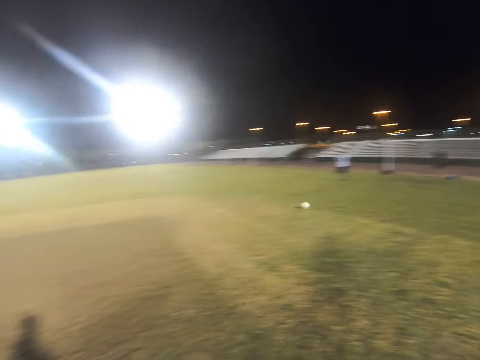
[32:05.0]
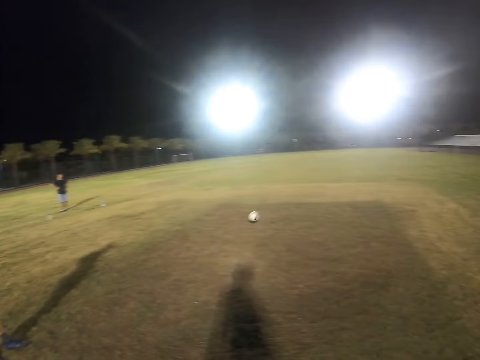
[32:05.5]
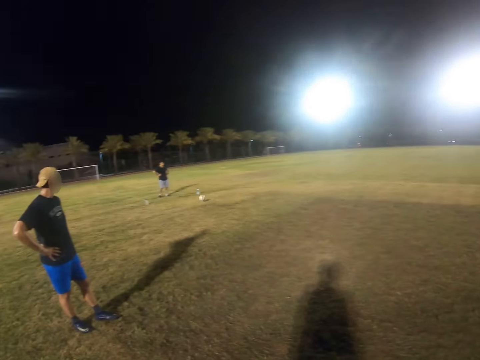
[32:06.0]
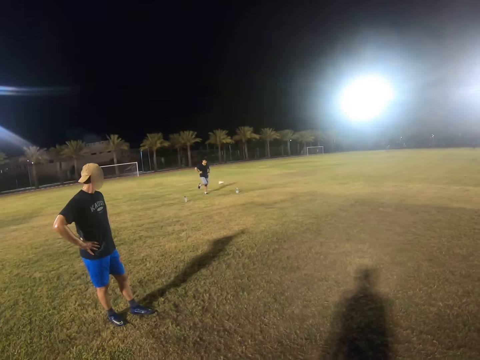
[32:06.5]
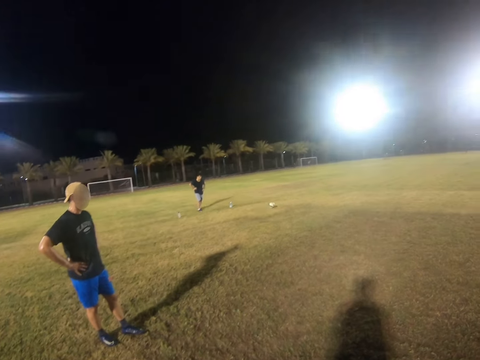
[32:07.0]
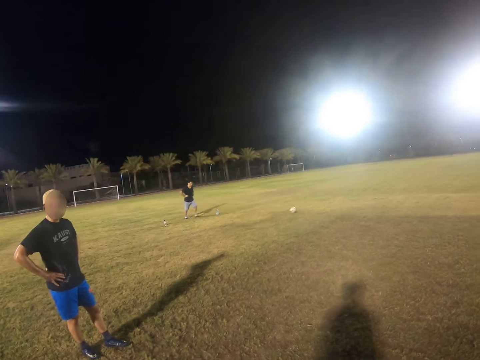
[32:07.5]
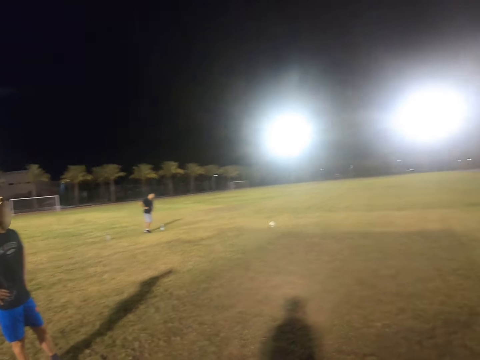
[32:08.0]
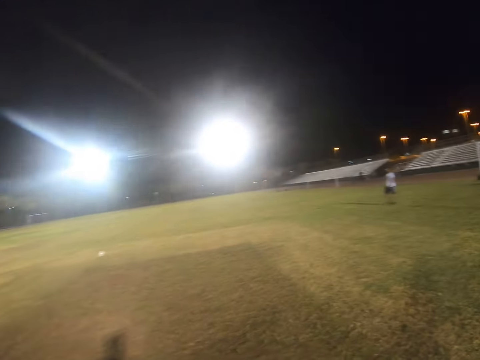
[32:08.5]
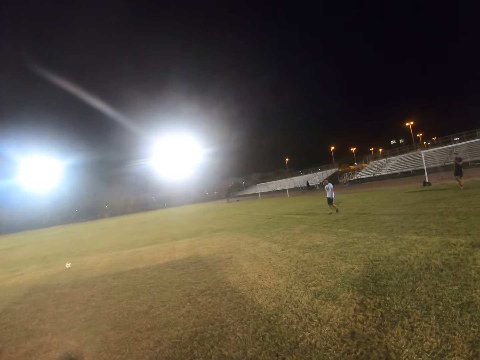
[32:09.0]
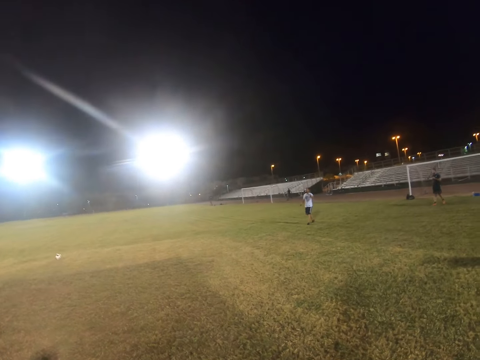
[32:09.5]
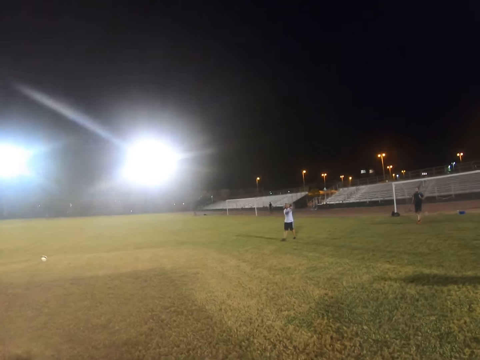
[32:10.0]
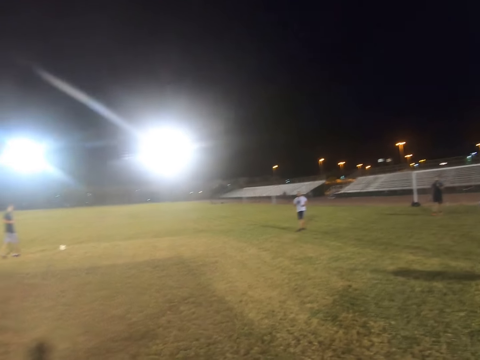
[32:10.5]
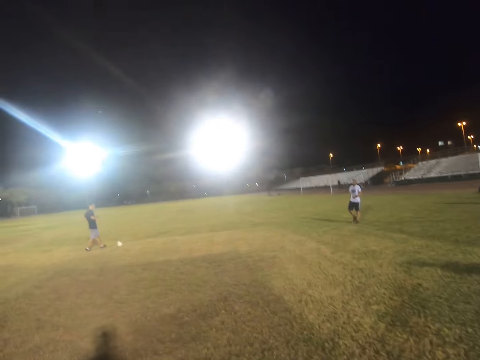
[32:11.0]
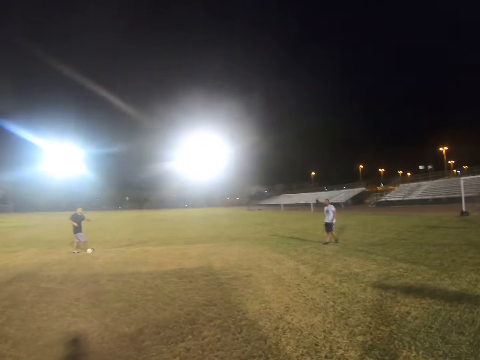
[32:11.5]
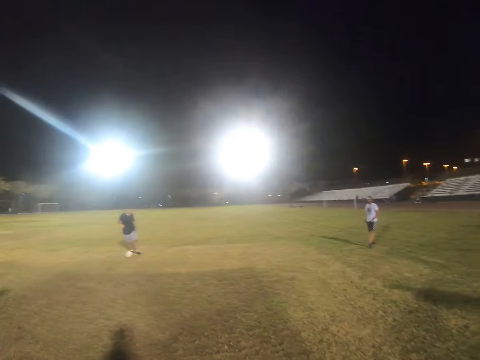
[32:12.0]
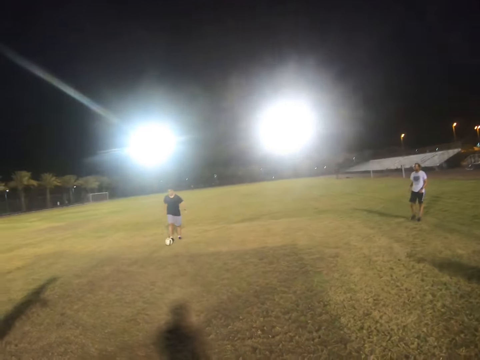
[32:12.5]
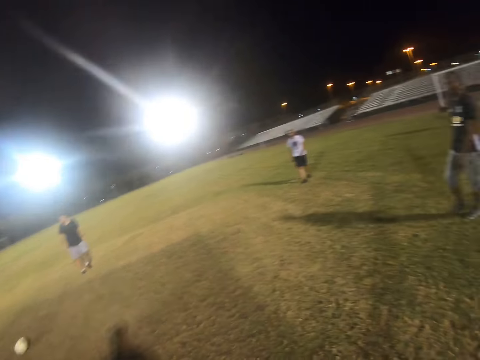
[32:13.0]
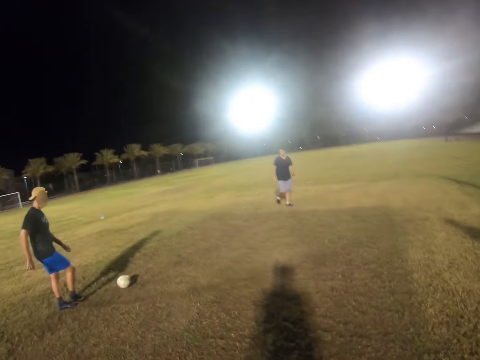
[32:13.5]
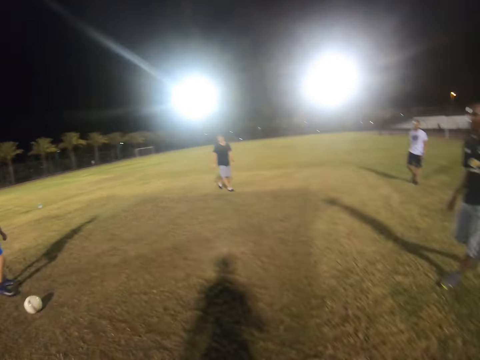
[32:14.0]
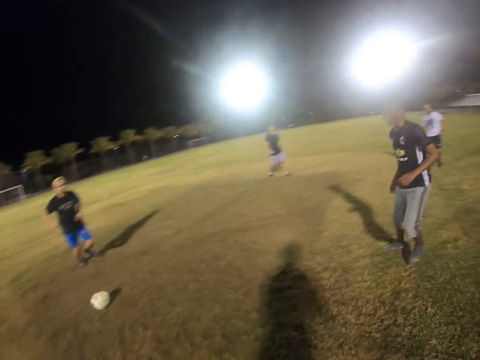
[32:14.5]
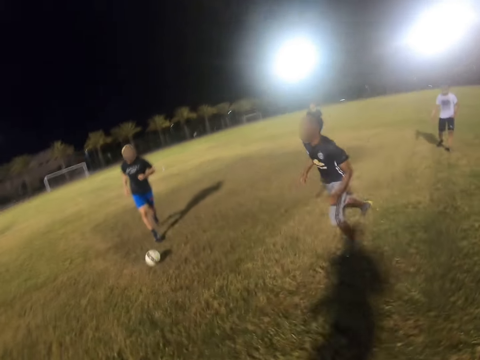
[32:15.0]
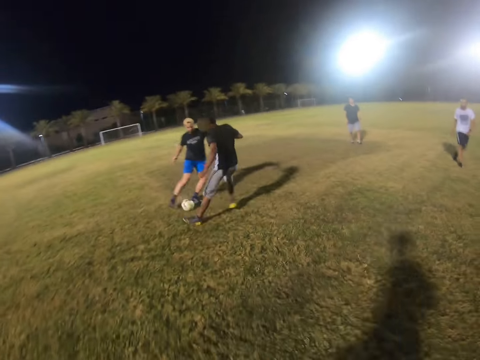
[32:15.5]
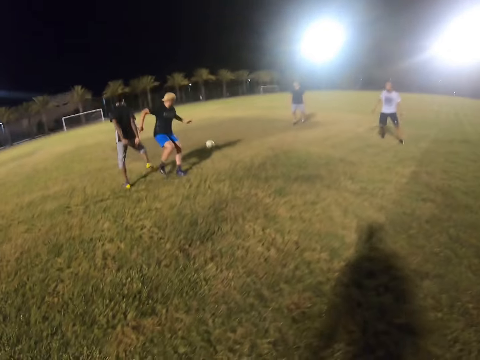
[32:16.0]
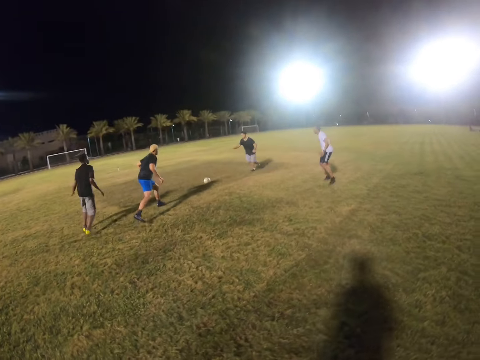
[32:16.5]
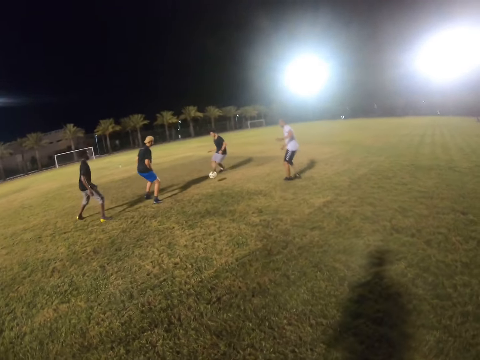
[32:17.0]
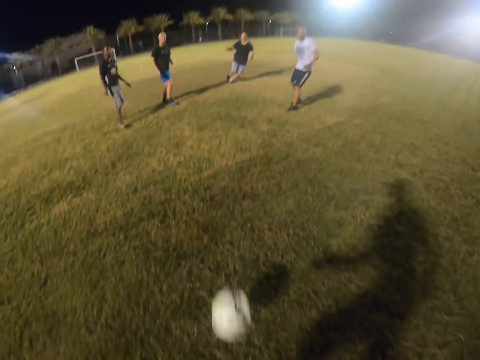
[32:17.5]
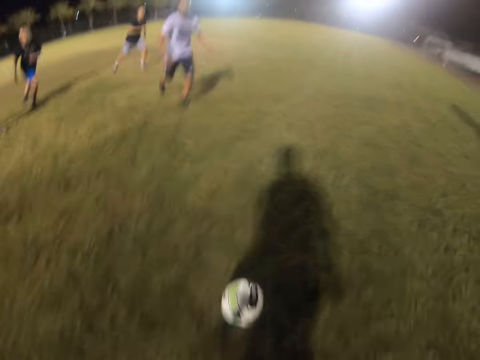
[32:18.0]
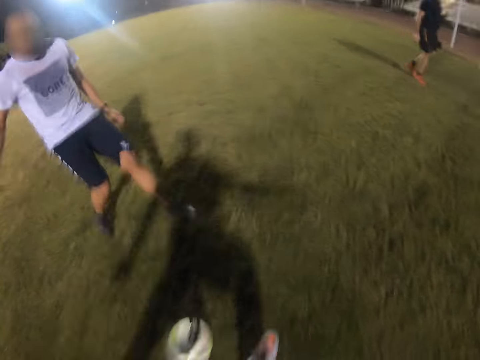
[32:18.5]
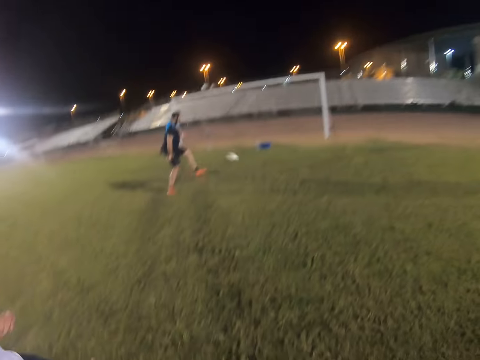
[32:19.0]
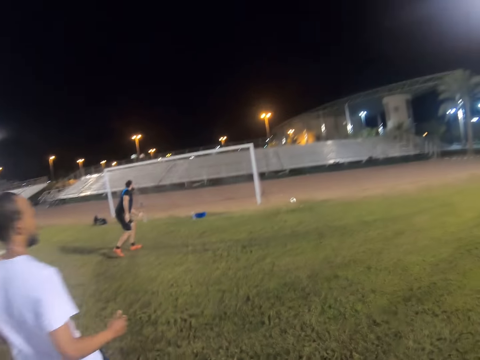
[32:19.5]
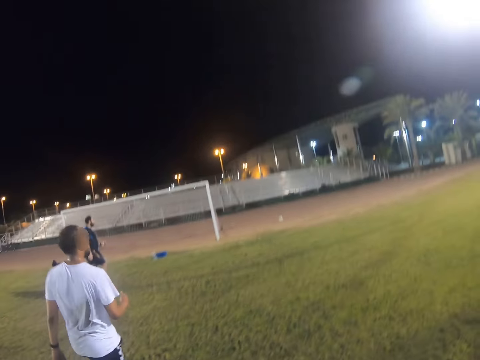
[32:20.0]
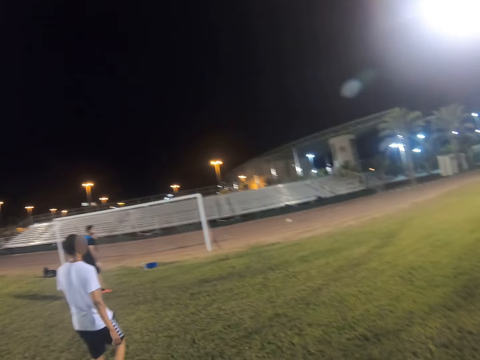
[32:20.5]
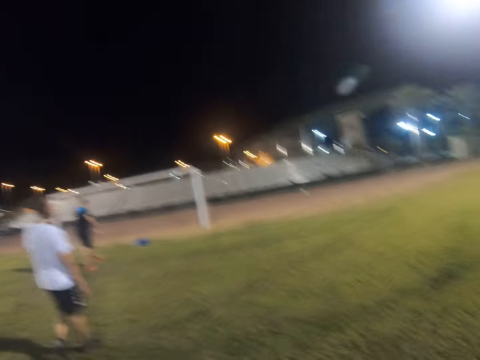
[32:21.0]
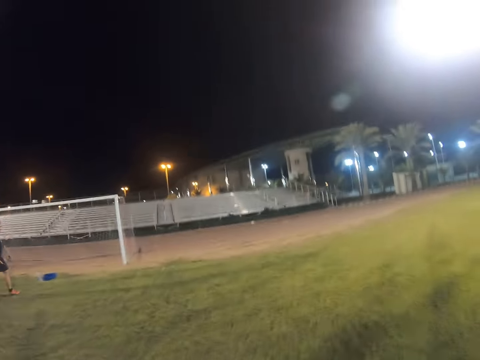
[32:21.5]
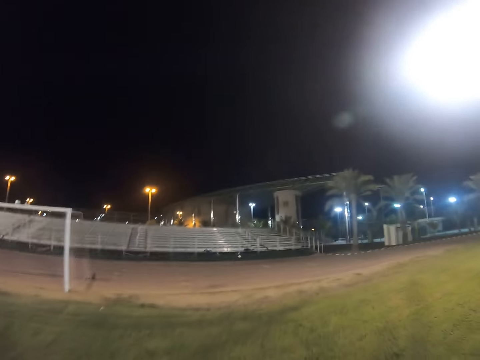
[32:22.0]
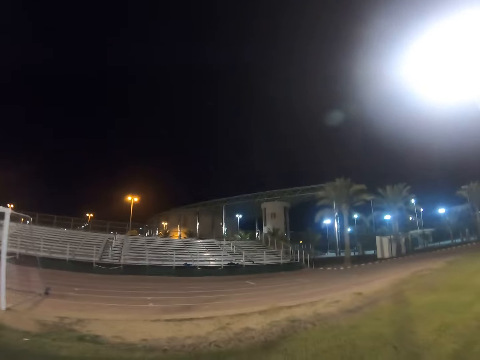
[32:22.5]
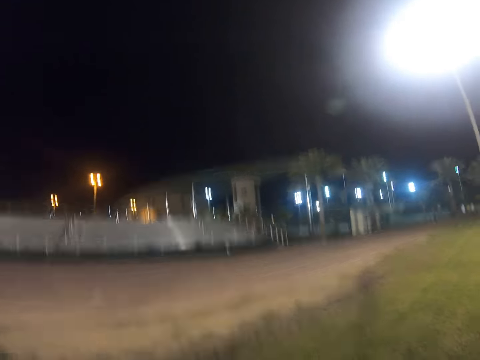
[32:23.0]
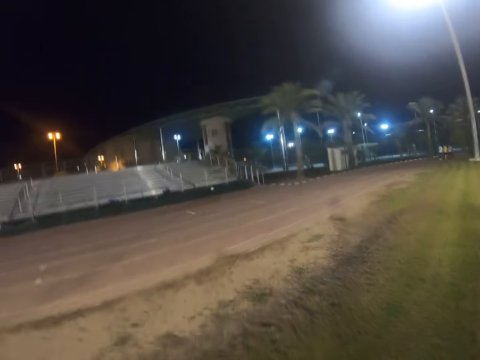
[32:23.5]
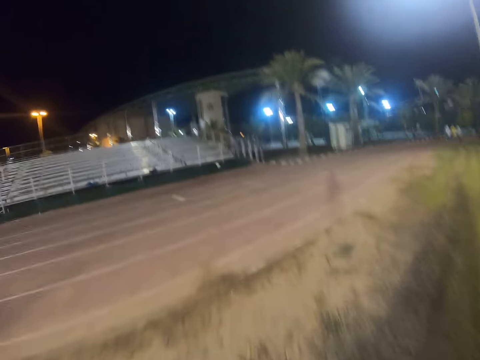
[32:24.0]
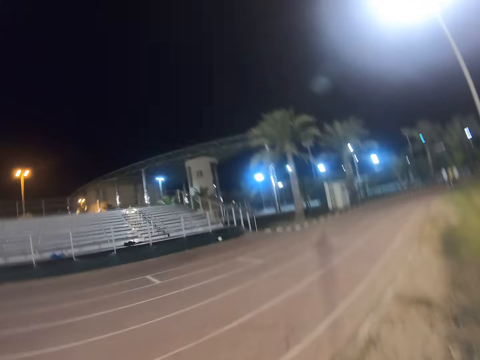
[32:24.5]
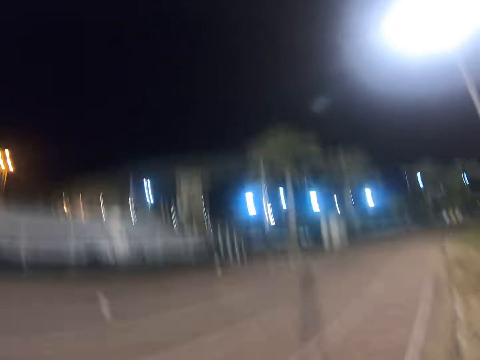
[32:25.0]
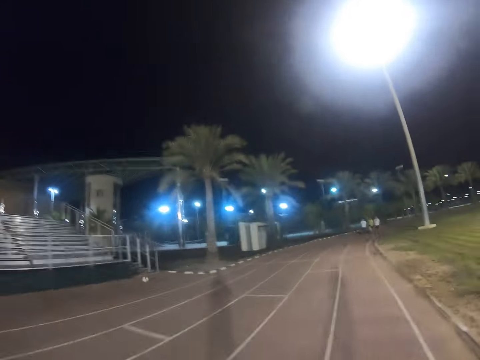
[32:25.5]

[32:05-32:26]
A man kicks the ball to the center. Another man hits the ball. The second man kicks the ball to a person. A third man hits the ball. The first man kicks the ball in the center. The second man hits the ball. The person kicks the ball. The camera wearer hits the ball. The first man kicks the ball out. The camera wearer runs after the ball.

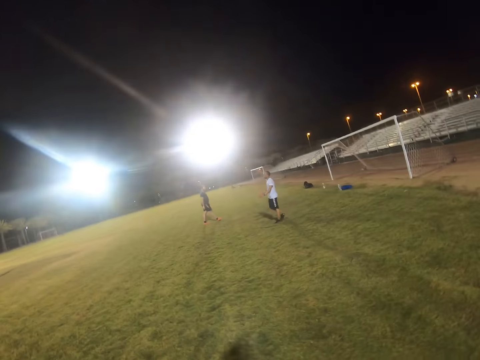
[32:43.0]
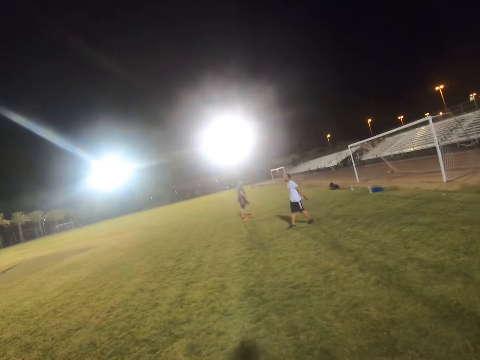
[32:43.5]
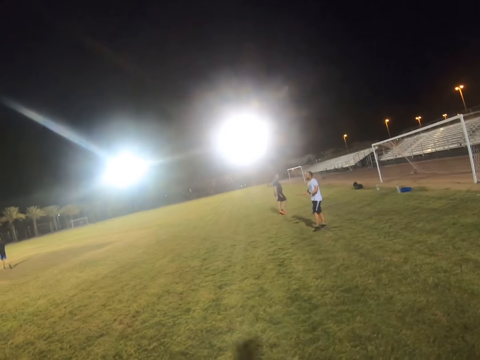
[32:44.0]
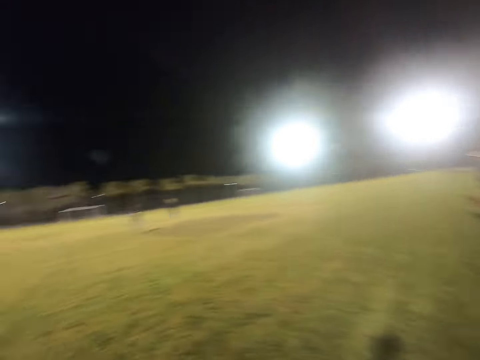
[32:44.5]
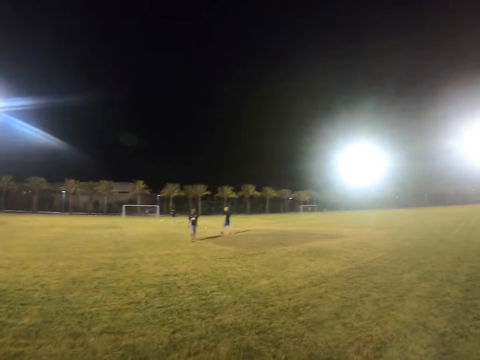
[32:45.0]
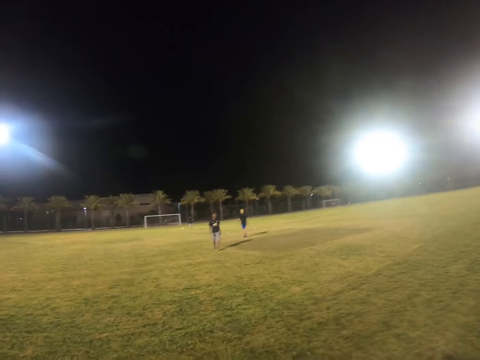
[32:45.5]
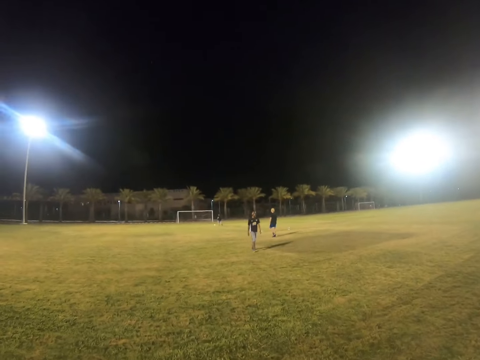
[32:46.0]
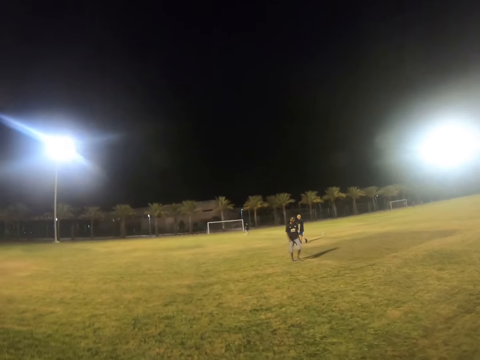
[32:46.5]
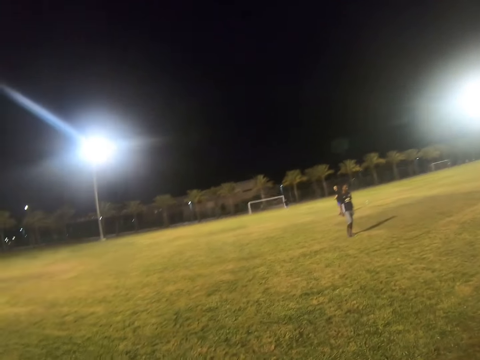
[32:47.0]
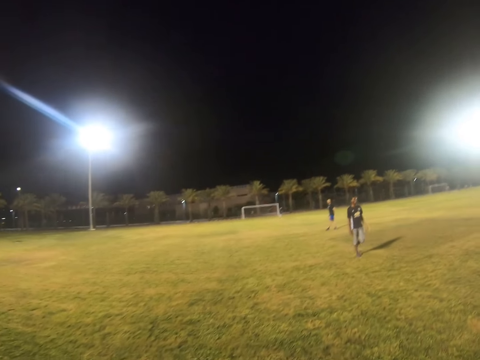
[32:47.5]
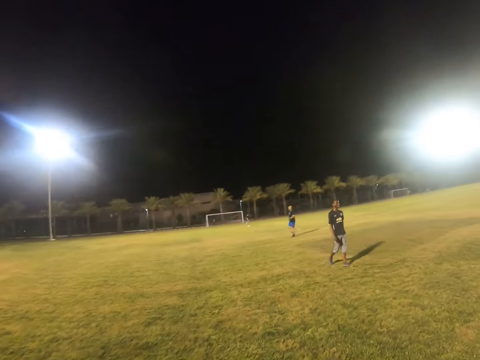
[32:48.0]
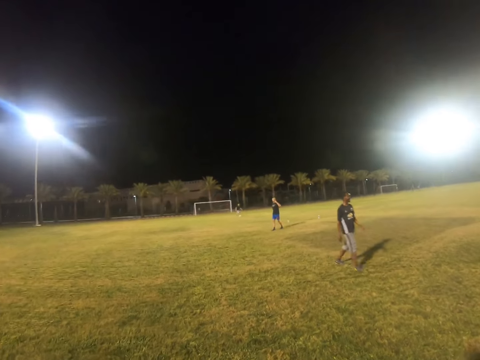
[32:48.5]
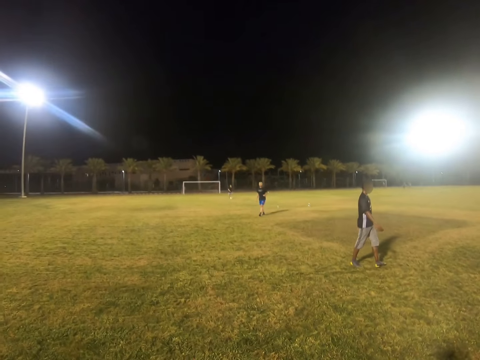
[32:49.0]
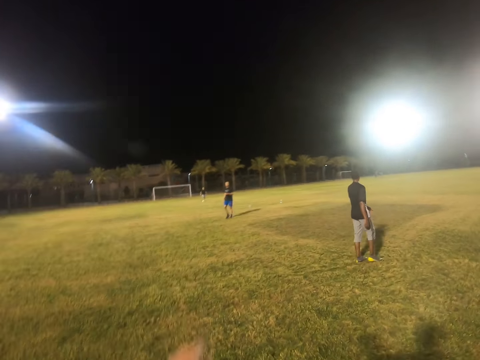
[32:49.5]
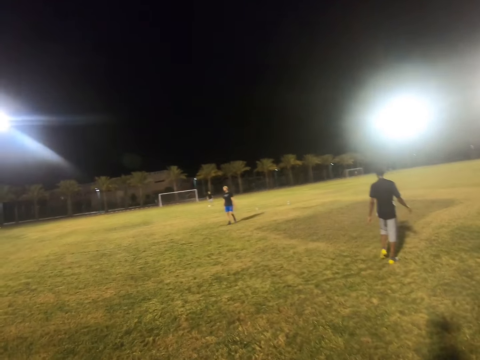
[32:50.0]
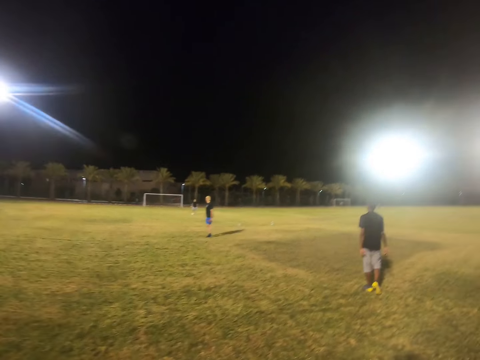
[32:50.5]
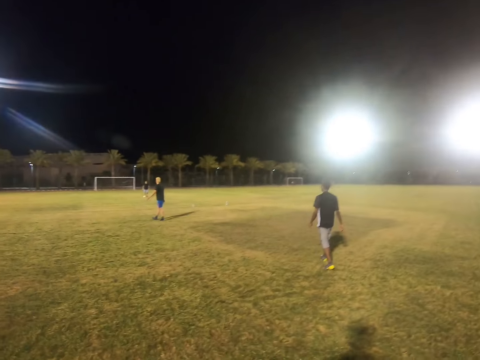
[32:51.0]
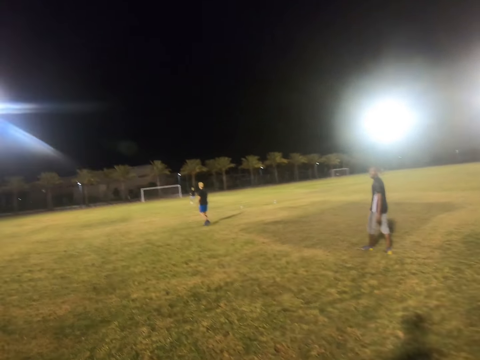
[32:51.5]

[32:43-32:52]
A man walks in the field. Another man walks in the field. A third man walks in the field. Someone raises a hand.
